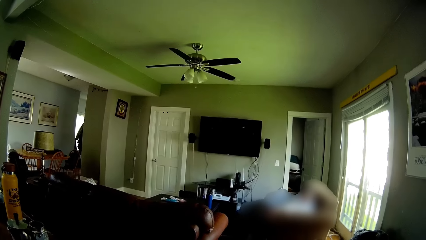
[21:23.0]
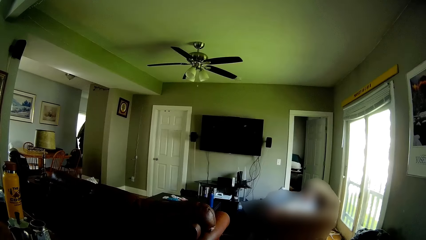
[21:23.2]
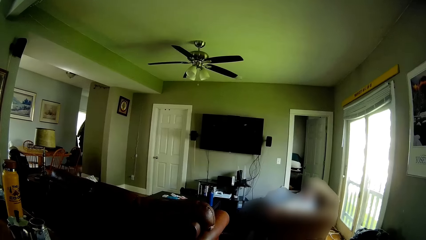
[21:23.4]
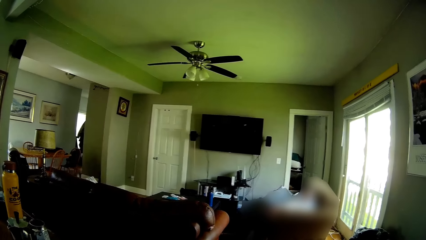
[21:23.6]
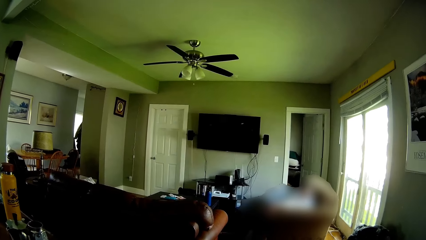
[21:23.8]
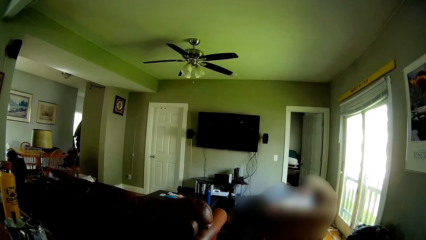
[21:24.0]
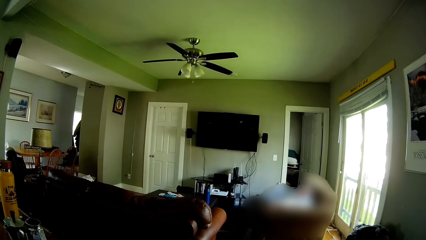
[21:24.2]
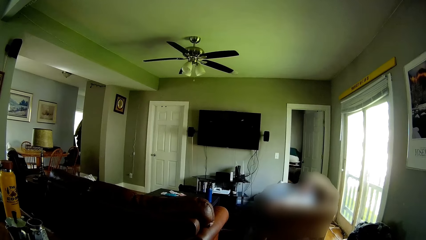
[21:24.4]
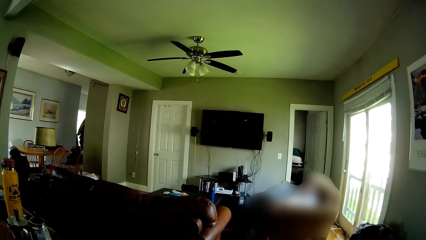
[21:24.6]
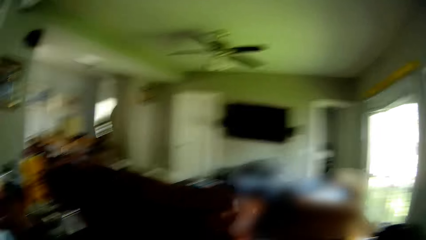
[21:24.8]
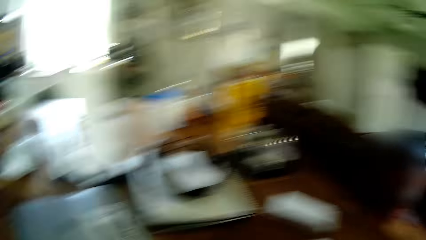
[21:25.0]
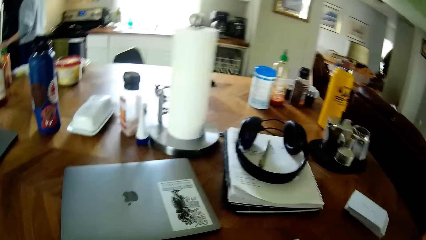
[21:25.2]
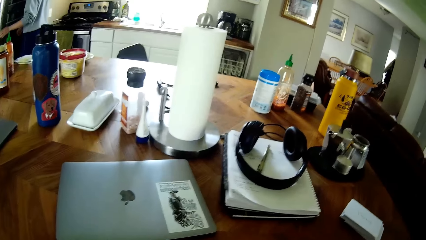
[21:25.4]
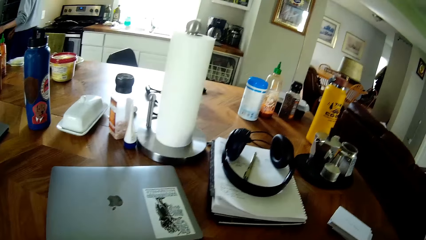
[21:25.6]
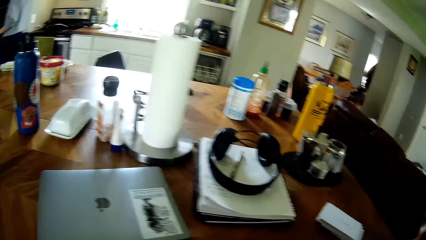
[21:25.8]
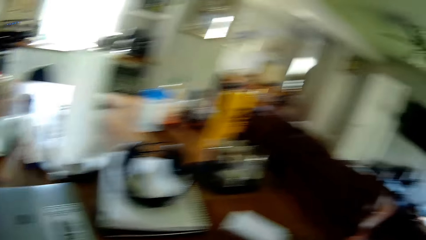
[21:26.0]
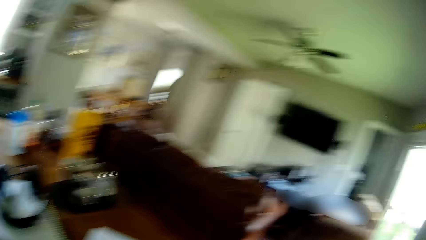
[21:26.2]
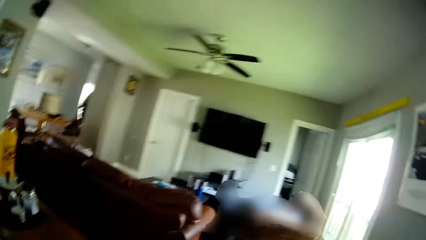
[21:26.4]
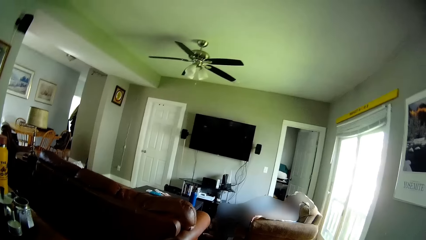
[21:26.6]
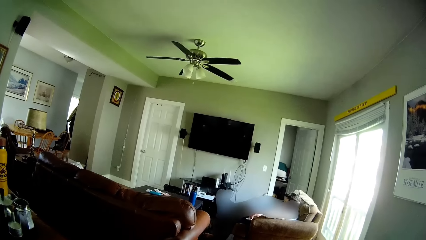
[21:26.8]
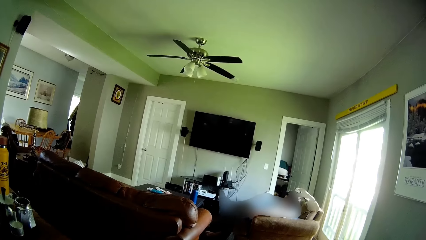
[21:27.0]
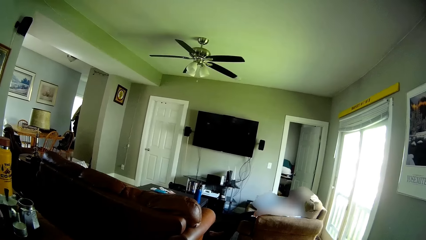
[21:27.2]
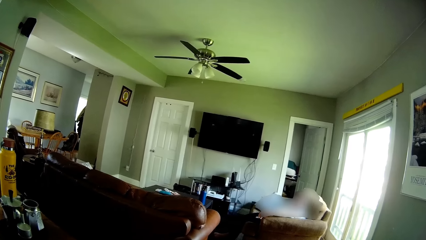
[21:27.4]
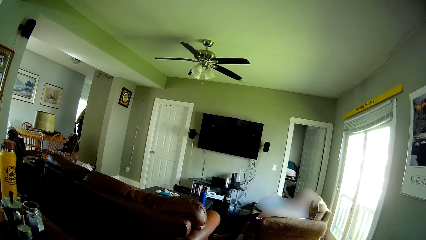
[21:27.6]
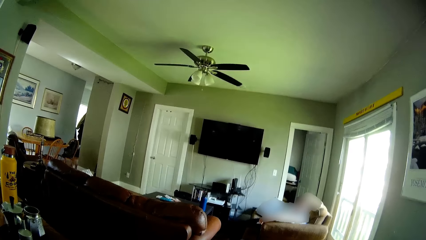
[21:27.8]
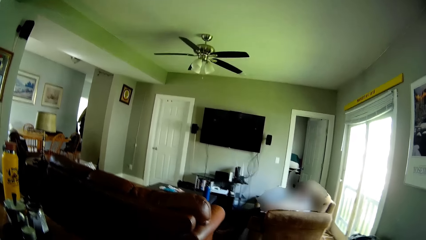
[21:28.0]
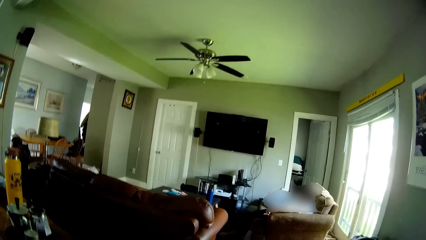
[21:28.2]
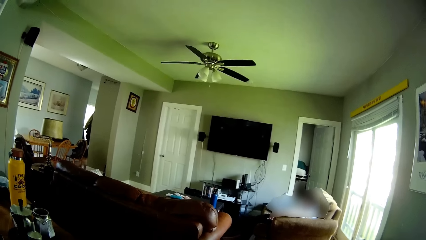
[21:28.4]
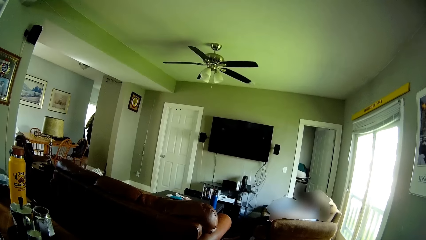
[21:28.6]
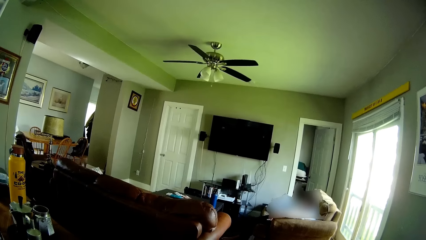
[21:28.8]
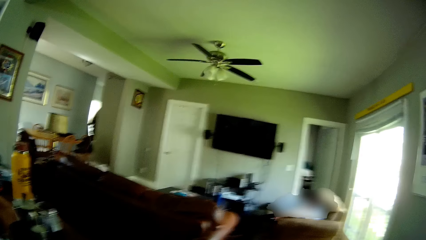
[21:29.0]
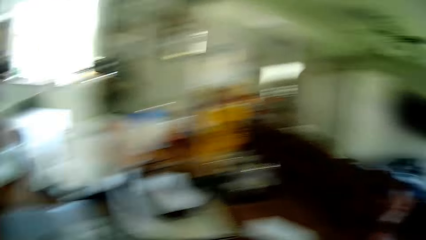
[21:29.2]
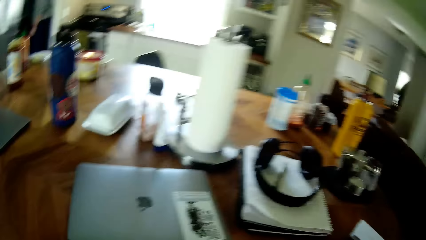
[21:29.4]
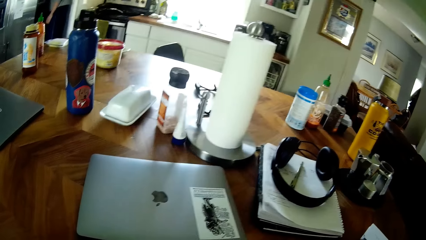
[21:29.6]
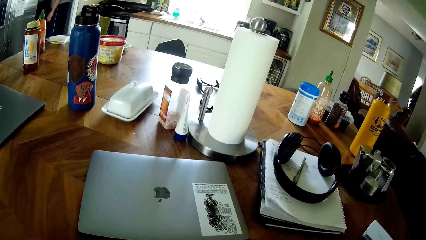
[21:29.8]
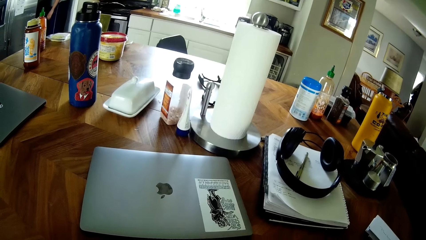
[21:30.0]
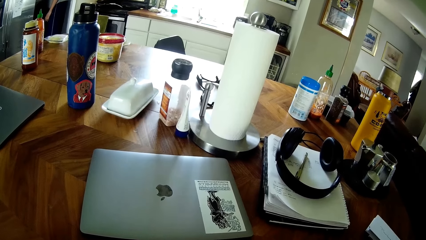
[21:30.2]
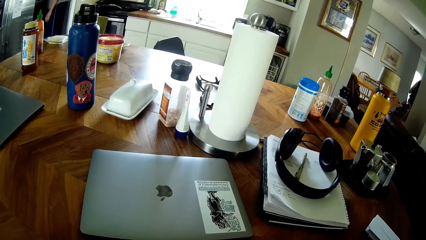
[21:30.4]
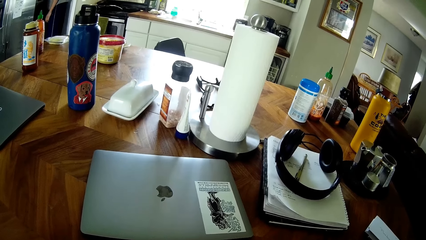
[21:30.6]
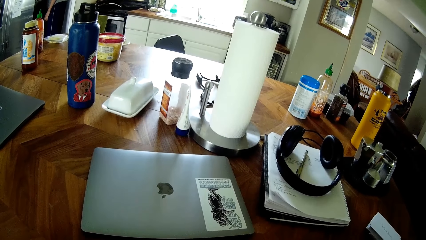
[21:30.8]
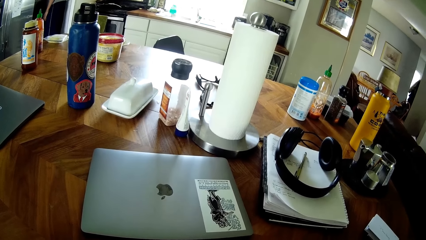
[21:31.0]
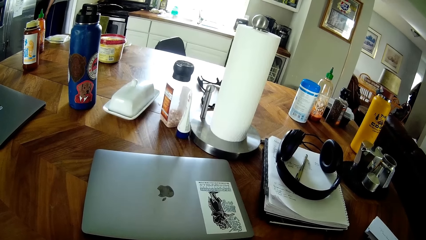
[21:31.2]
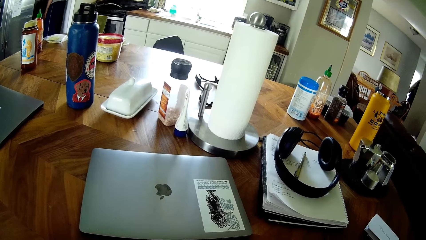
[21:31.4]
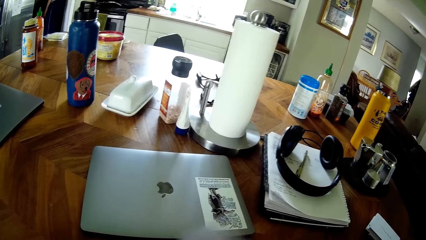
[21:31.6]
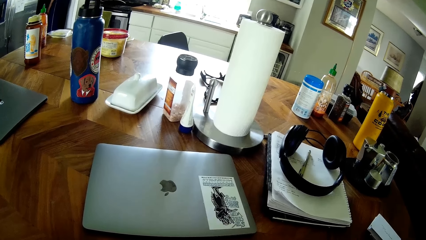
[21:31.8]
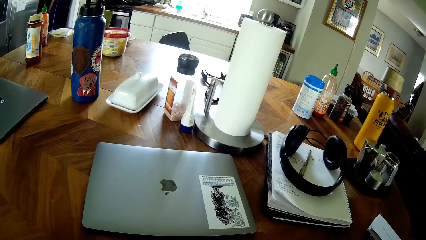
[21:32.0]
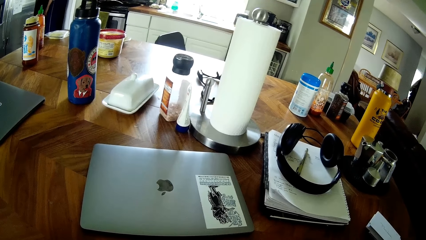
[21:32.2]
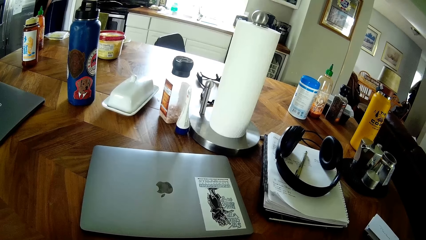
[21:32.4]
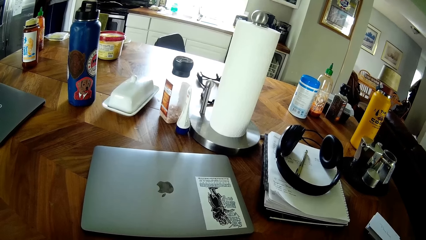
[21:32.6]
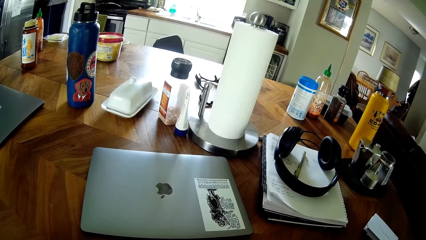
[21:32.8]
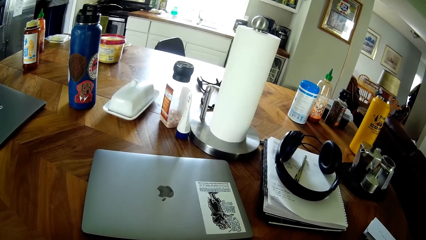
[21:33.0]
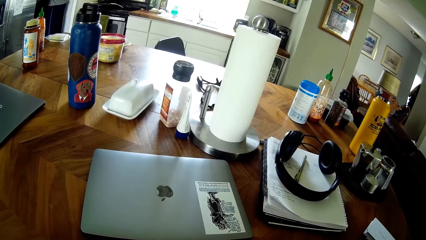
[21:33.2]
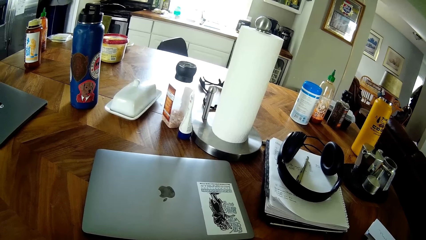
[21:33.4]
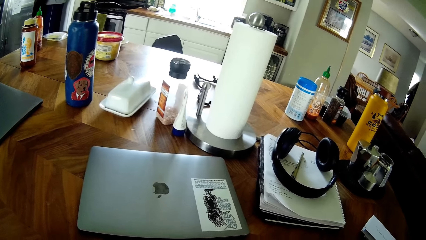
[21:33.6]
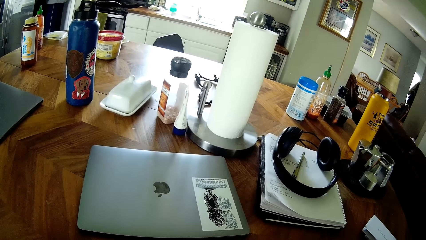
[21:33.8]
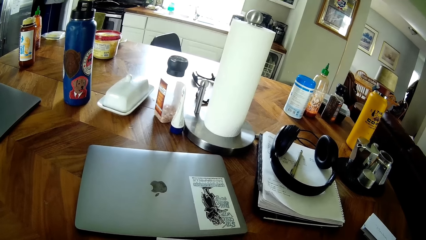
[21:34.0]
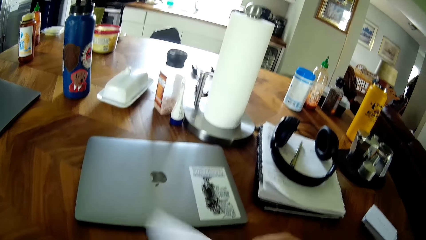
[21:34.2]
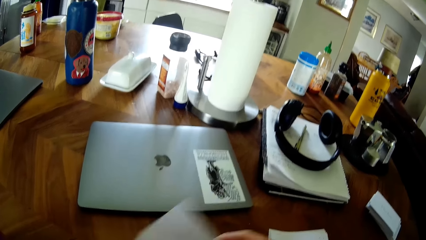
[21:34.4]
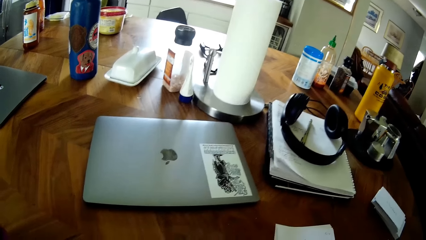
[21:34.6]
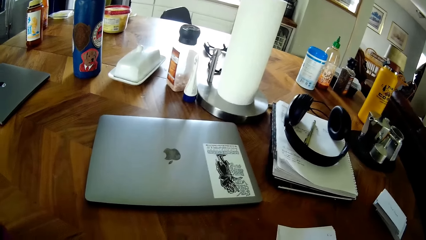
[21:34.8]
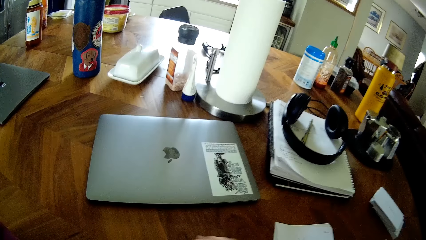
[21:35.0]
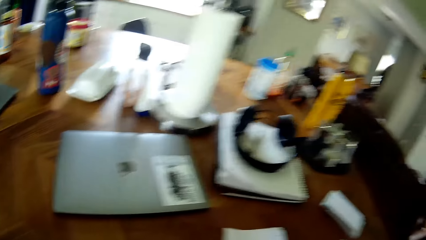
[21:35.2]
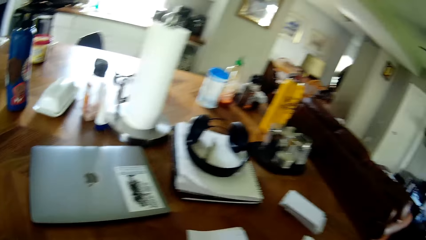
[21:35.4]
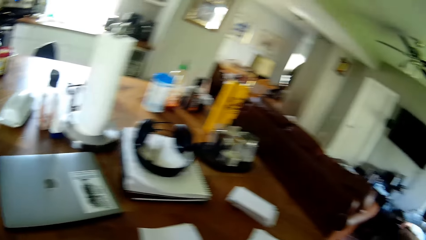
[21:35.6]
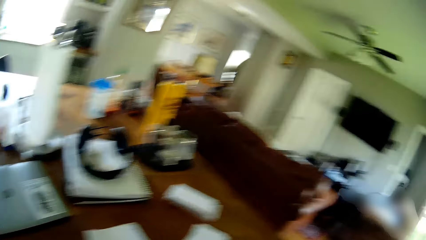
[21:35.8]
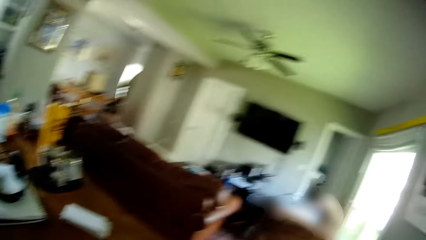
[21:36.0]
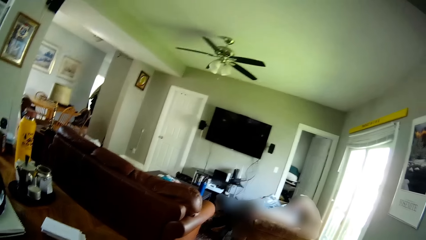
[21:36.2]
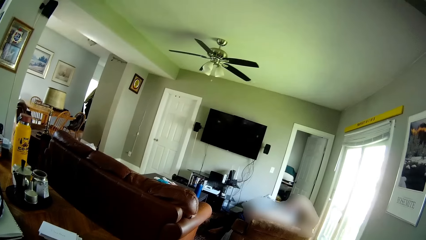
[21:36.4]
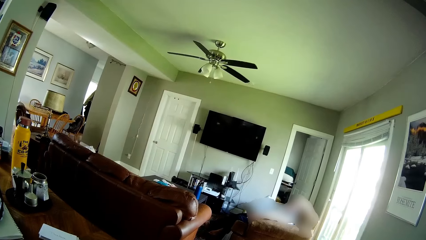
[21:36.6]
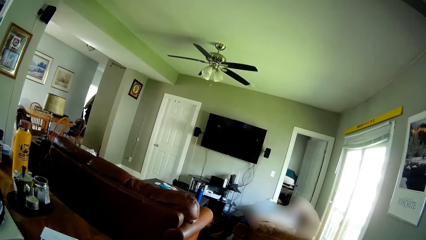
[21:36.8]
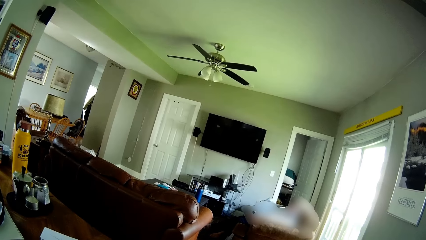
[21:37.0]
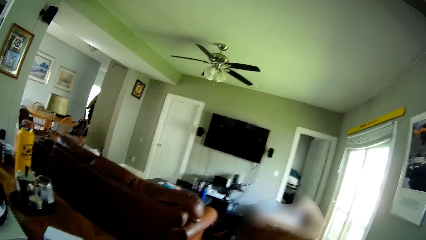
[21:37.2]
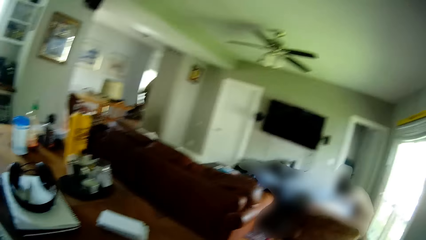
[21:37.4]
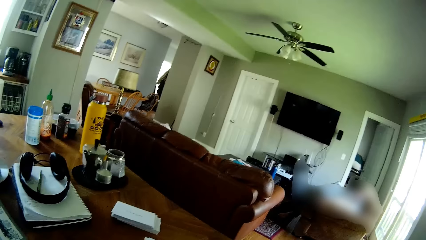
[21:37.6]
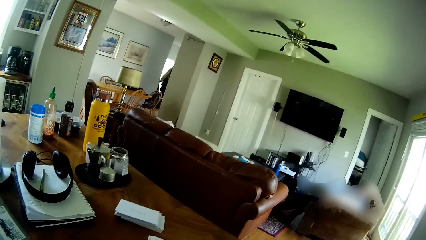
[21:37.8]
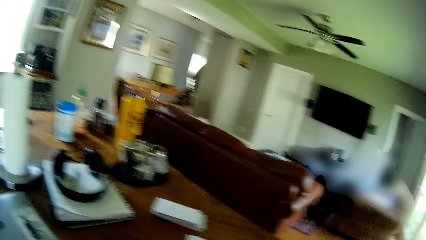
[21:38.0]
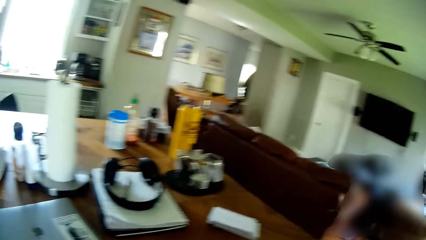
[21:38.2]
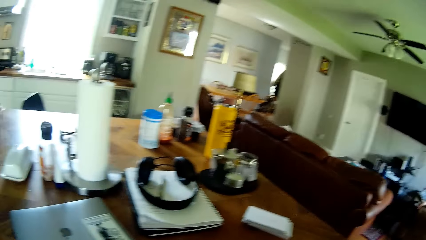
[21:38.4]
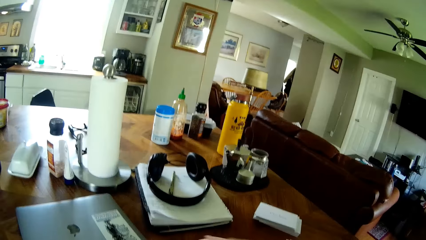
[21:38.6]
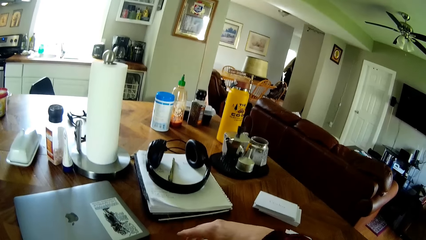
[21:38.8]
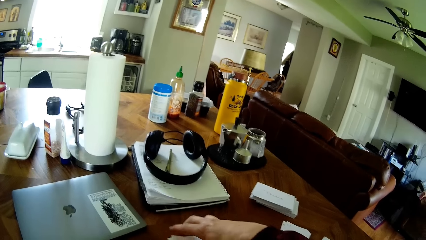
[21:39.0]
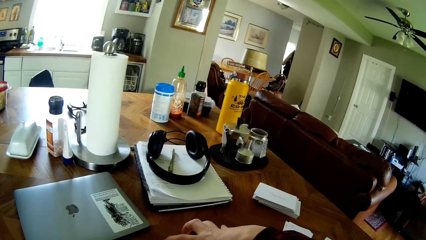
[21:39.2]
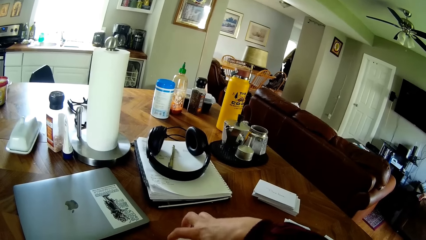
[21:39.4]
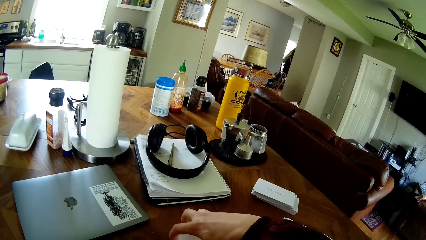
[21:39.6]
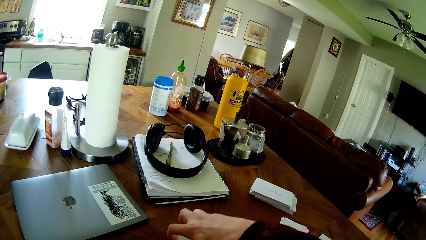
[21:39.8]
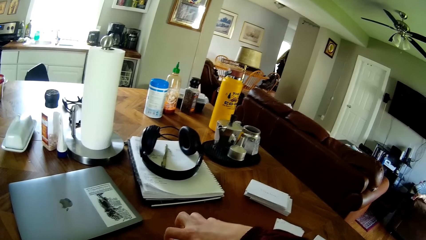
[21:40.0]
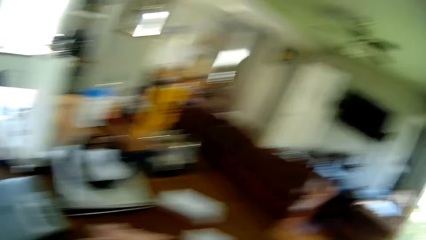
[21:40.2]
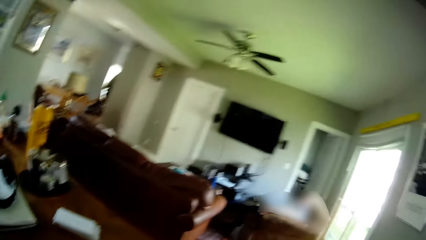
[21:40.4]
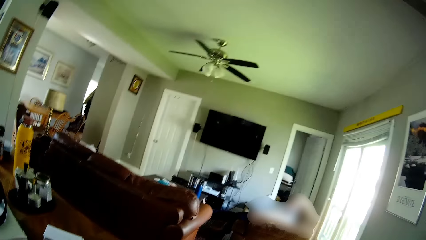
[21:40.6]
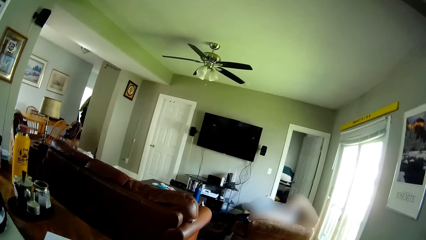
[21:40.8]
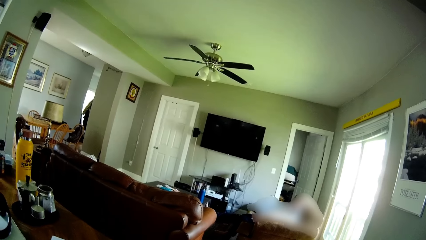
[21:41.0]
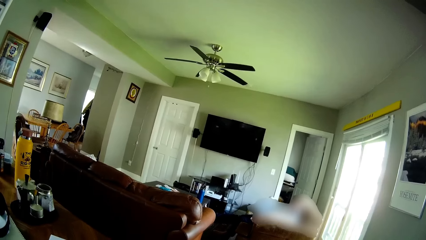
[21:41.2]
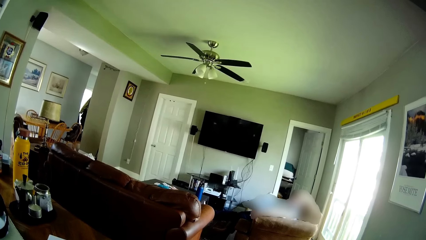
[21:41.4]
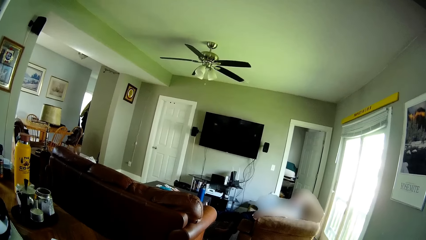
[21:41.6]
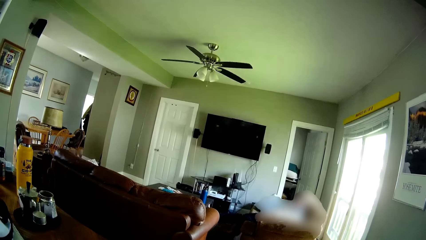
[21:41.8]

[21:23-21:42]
The camera wearer reads from the pieces of paper in his hands. A man interacts with the camera wearer and another man. The camera wearer holds the papers.
